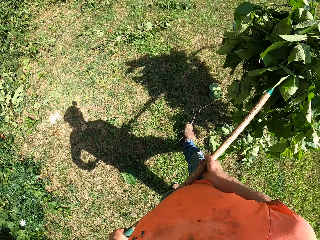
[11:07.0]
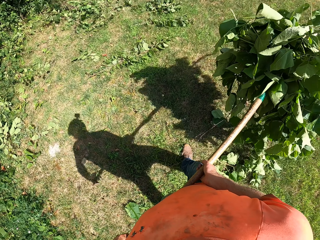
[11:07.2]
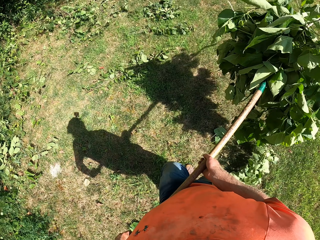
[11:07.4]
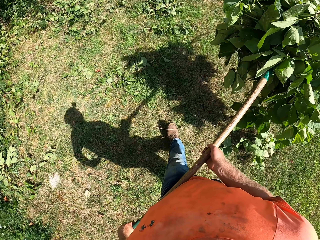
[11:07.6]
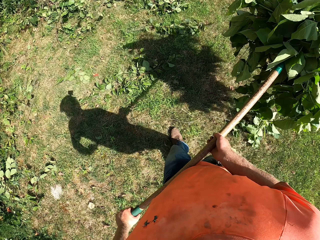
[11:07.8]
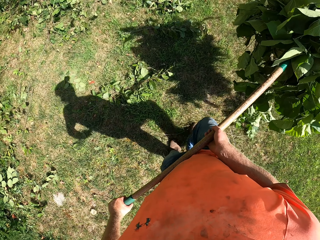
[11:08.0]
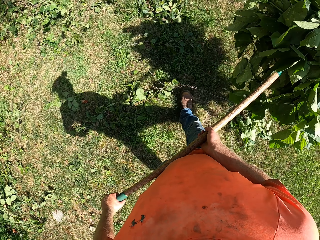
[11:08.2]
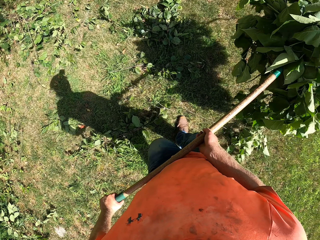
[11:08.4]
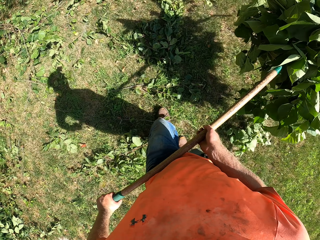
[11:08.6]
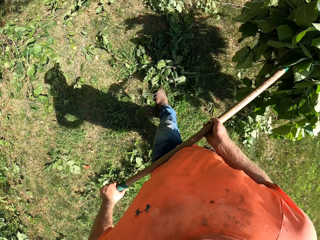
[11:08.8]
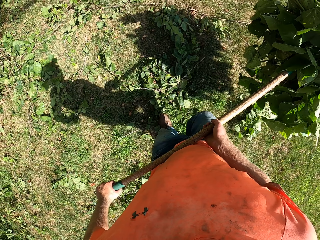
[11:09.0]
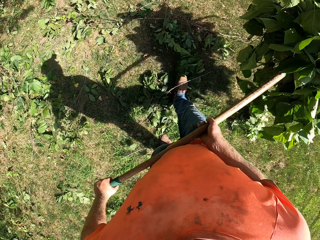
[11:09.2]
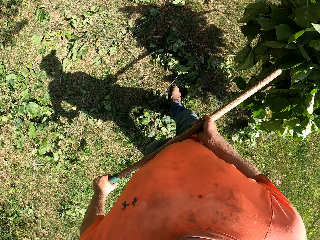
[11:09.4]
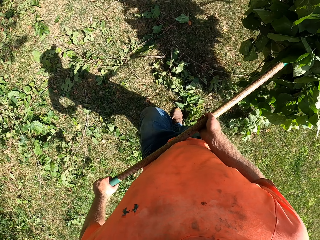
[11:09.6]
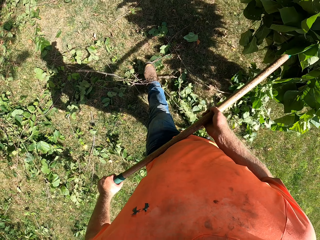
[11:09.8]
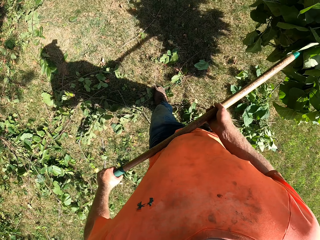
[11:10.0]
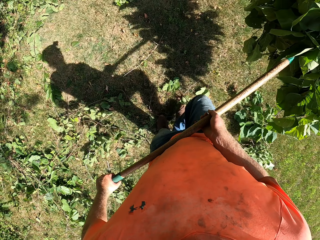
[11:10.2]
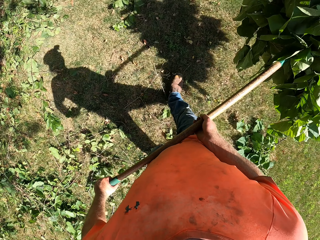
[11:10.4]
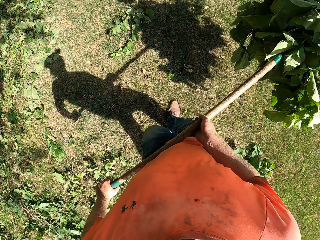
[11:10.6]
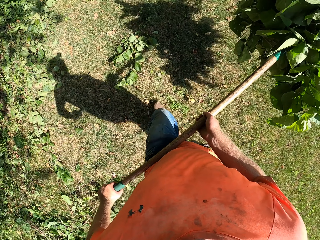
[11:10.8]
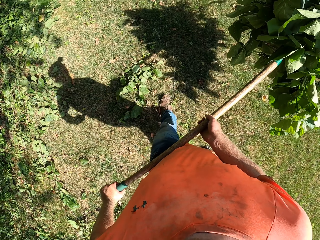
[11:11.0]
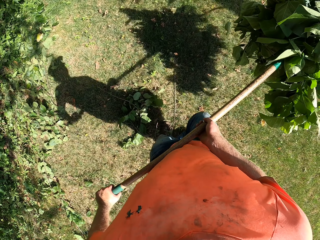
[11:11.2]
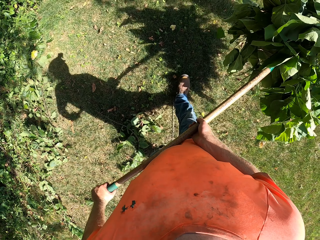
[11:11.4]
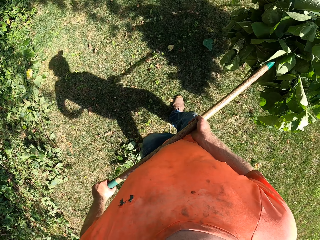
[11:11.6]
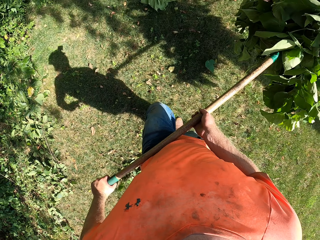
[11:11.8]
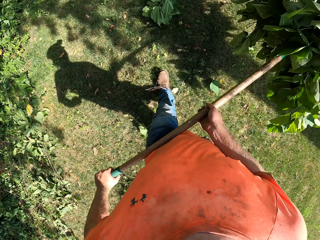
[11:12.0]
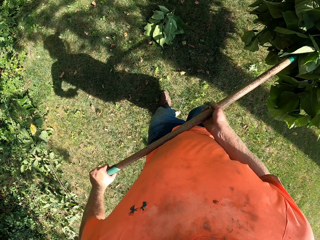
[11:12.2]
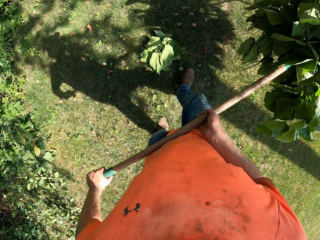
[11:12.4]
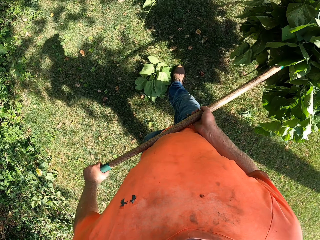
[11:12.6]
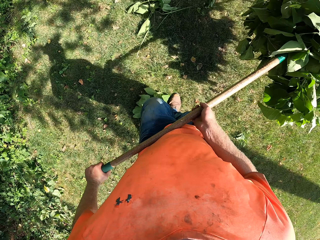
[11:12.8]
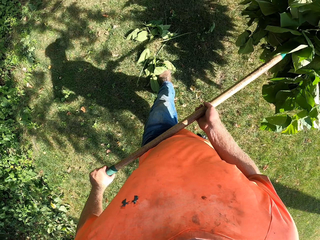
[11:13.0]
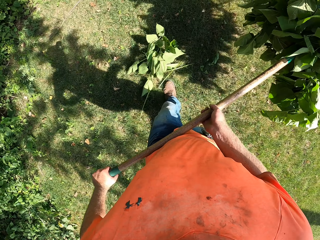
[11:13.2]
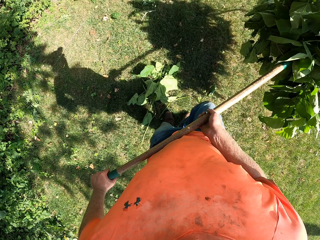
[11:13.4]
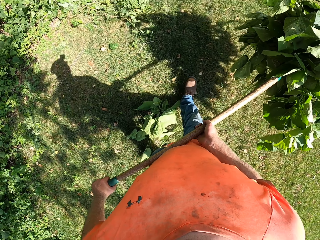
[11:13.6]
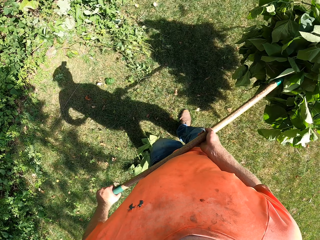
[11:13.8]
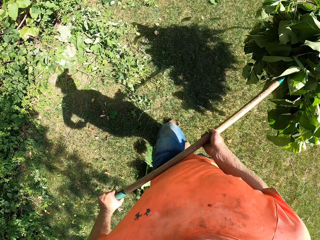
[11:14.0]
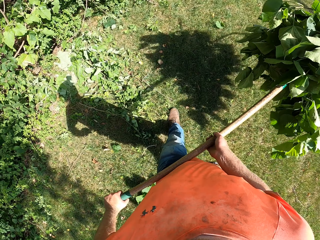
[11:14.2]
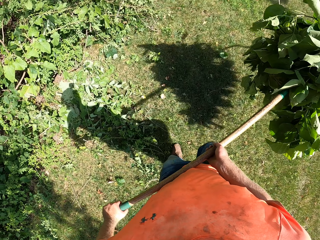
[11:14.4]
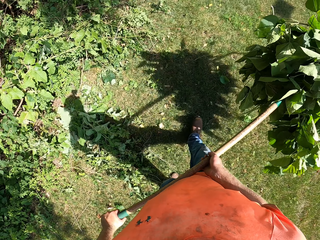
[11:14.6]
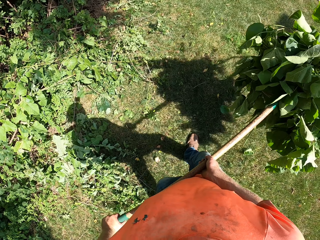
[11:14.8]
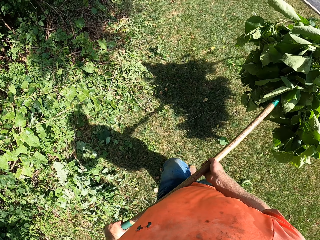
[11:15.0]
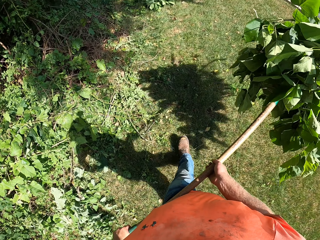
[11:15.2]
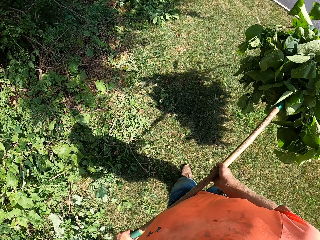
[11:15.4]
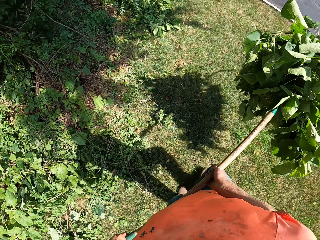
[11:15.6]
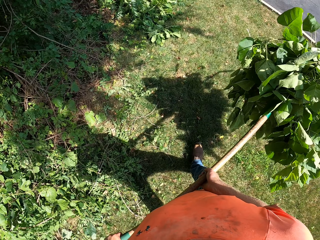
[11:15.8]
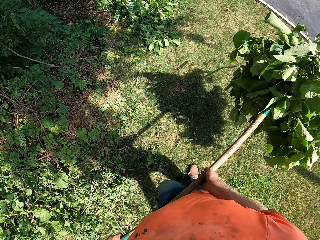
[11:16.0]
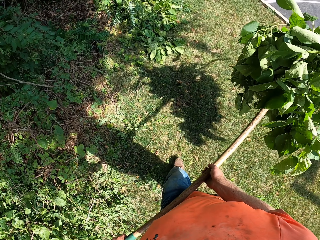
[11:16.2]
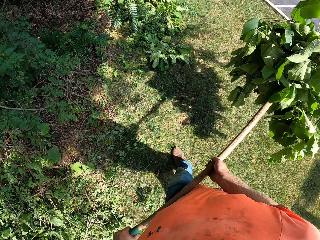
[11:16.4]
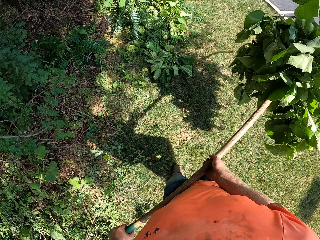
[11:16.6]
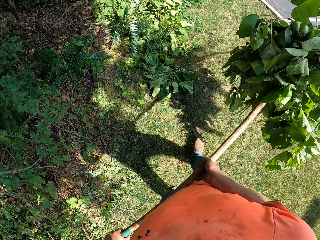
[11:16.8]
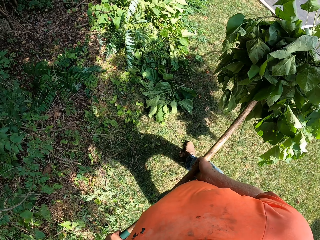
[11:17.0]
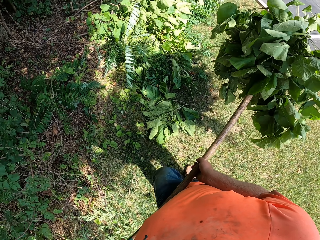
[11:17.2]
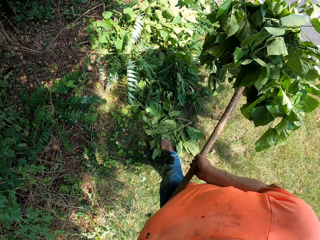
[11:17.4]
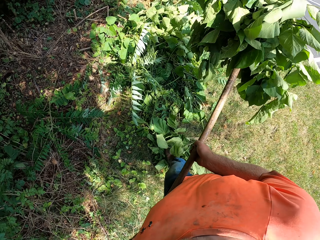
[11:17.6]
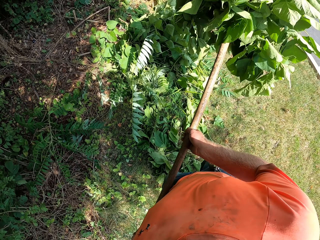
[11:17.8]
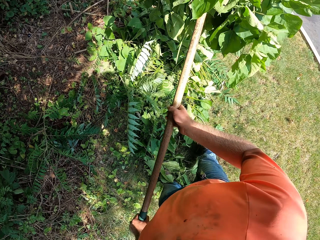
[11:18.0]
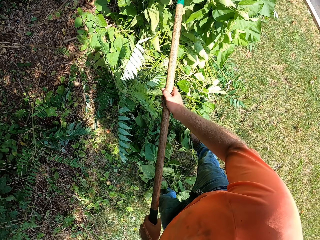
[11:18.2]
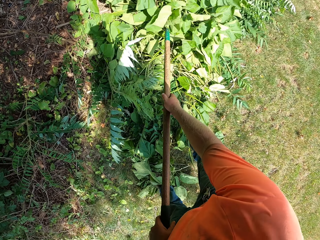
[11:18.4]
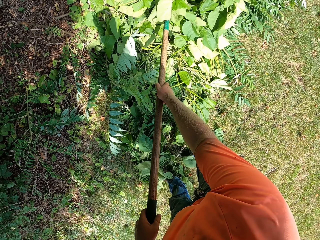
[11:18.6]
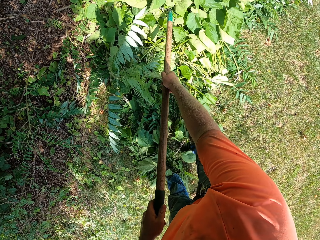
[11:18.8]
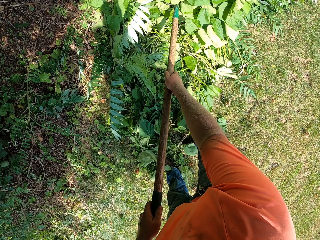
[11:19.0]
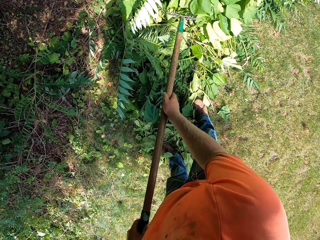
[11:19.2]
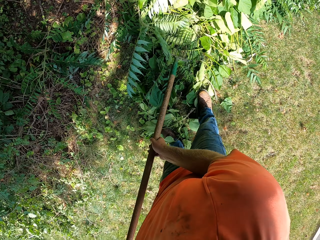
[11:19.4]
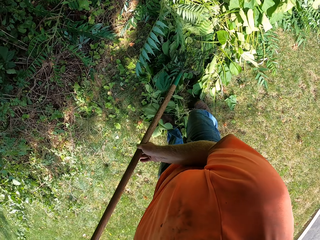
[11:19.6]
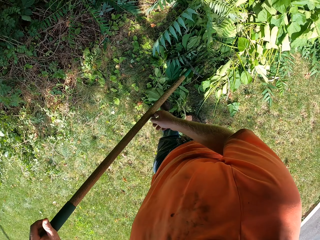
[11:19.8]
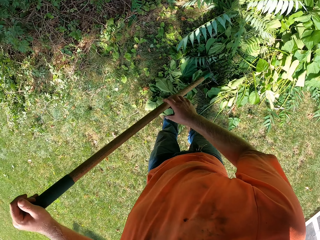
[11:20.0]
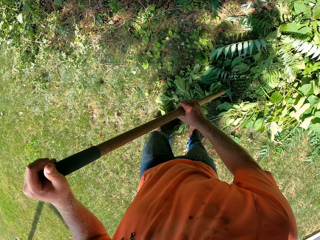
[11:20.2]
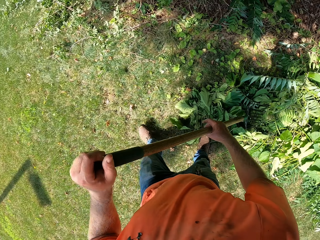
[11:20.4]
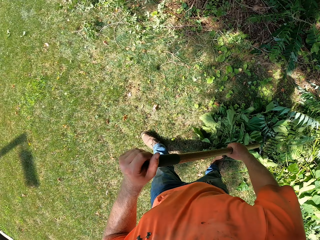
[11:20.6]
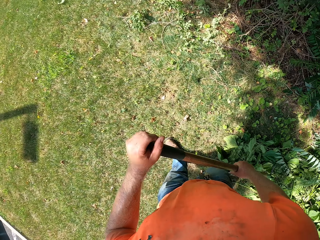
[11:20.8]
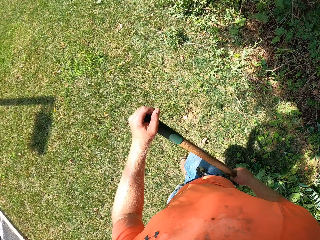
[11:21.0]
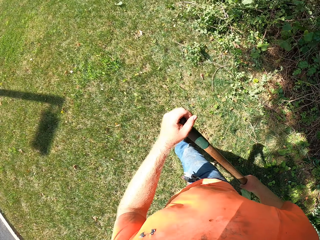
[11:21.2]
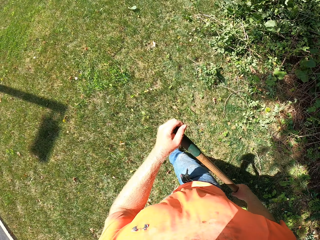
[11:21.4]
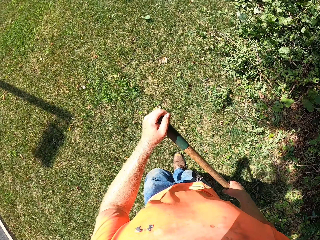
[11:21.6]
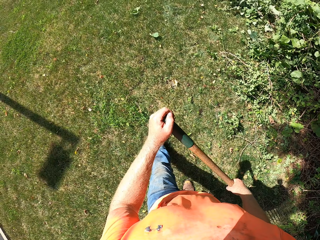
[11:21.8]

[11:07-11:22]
The camera wearer puts the leaves on the ground.

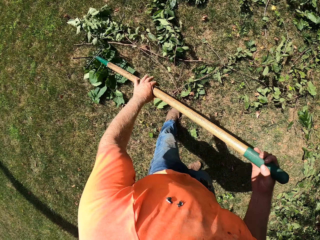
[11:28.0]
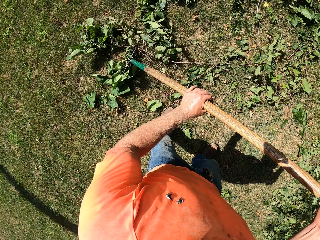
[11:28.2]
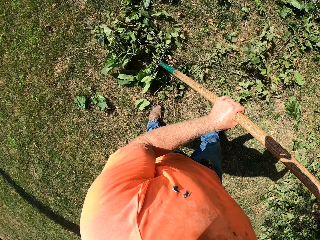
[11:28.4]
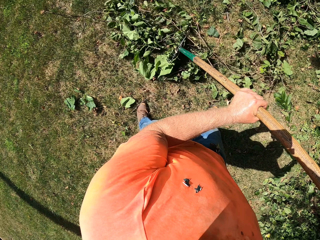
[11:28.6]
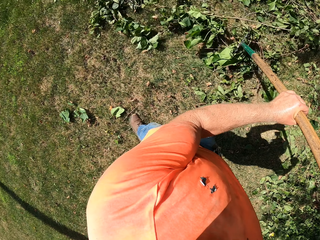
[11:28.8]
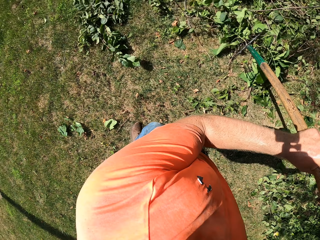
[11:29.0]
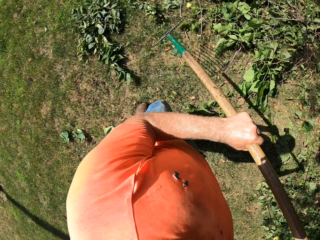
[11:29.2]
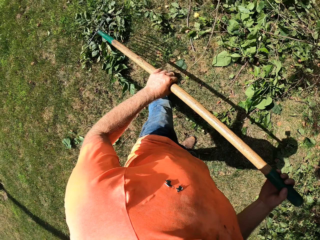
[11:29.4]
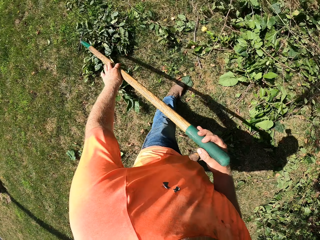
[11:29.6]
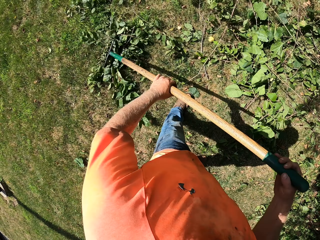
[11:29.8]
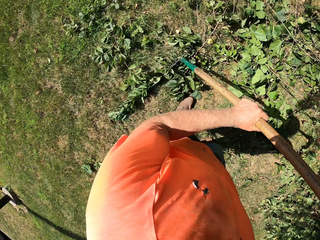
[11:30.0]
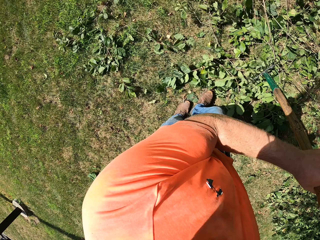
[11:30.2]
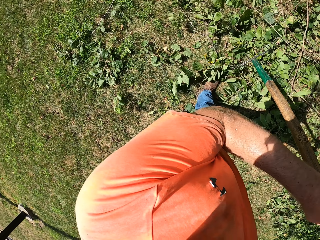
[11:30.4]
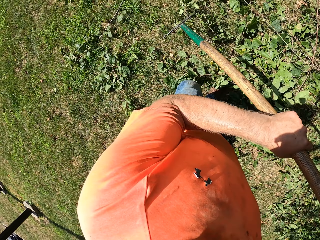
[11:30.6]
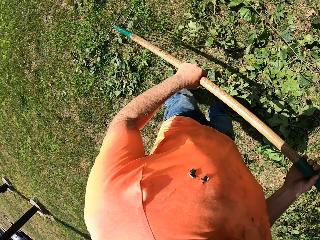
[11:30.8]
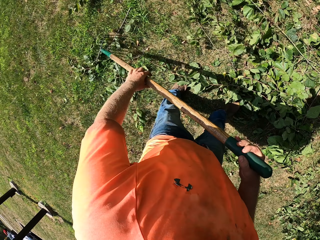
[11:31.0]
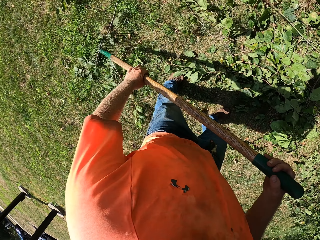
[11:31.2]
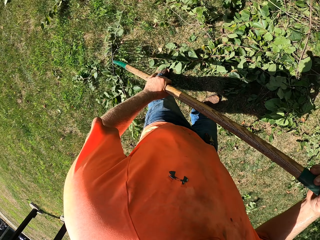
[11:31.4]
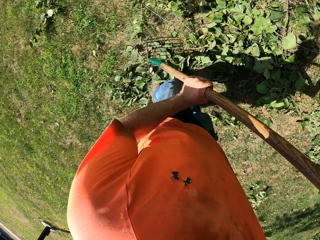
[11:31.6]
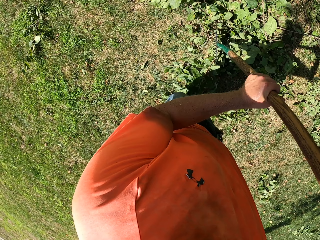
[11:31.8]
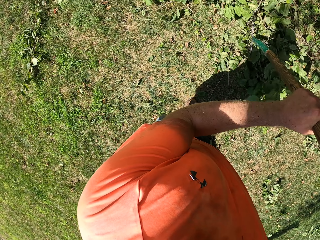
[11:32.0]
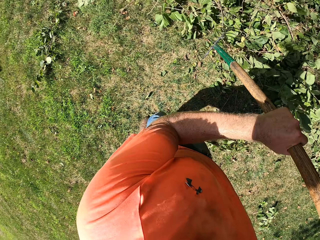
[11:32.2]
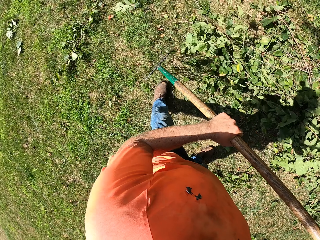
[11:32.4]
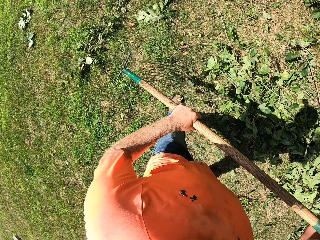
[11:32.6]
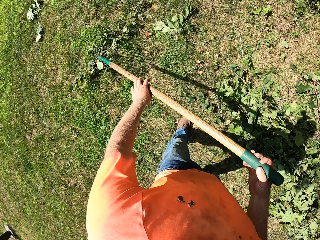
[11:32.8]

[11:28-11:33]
The camera wearer rakes the ground with the rake in both hands. They sweep the leaves using the rake.

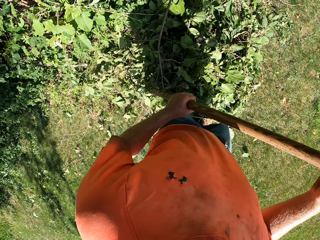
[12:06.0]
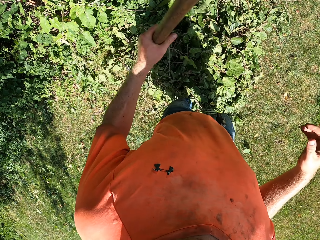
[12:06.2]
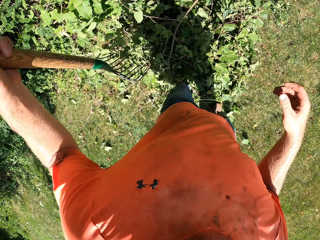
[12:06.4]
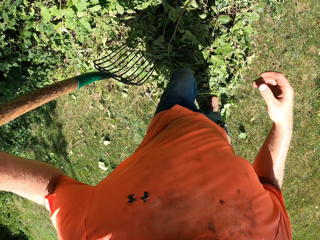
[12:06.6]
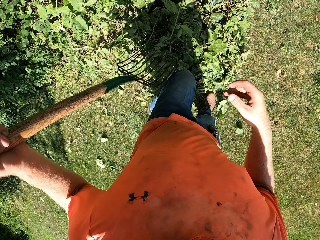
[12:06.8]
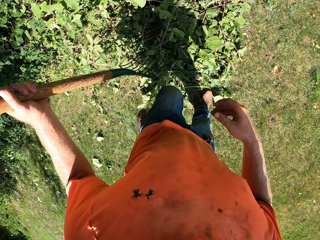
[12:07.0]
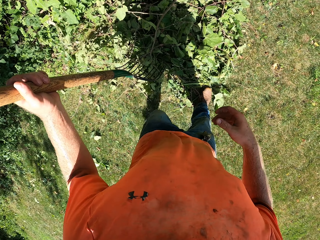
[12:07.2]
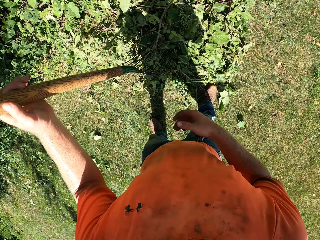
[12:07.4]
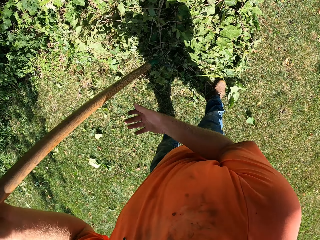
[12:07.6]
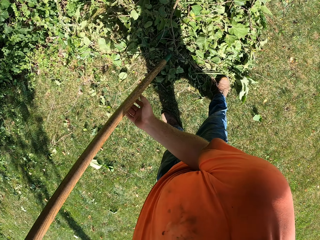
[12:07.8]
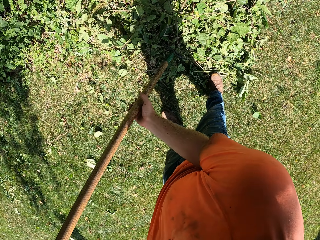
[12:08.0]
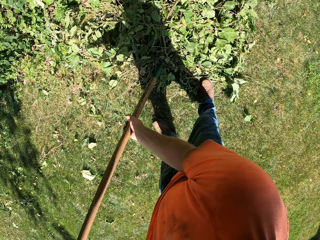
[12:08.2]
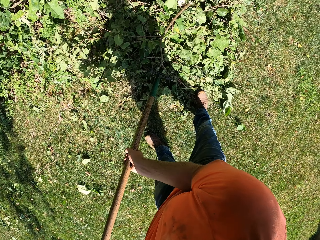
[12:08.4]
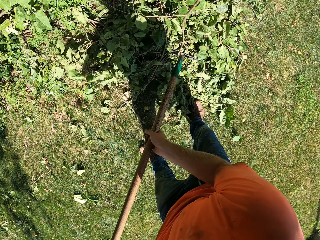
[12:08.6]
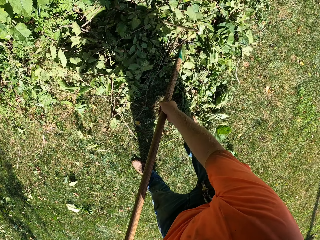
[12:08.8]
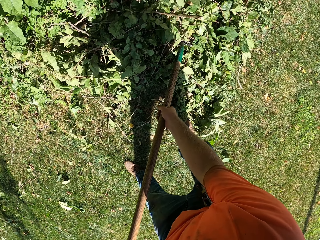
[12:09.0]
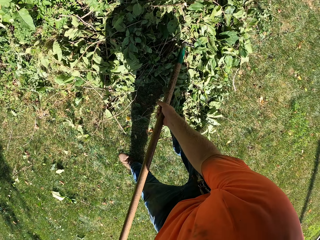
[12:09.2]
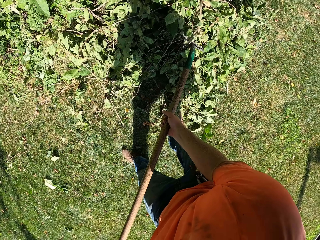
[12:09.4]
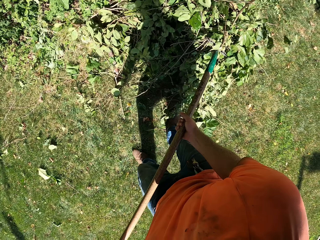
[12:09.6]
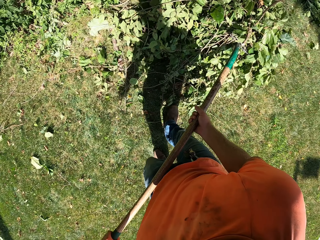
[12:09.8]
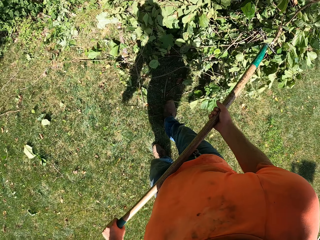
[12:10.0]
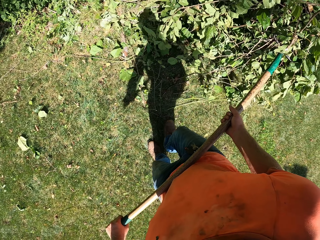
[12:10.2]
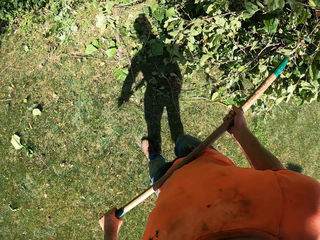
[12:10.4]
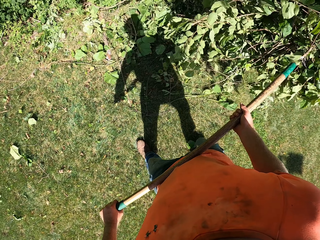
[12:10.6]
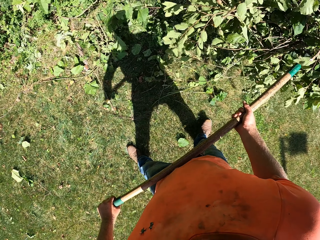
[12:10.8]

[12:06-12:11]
The camera wearer packs the branches on the ground with the rake in both hands. They carry leaves using the rake.
